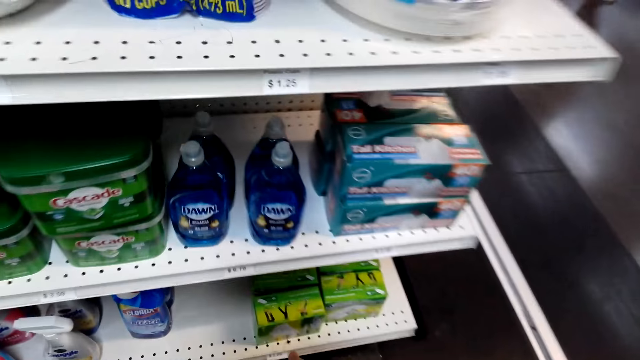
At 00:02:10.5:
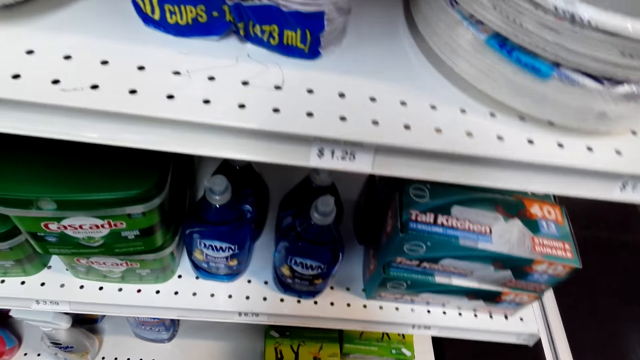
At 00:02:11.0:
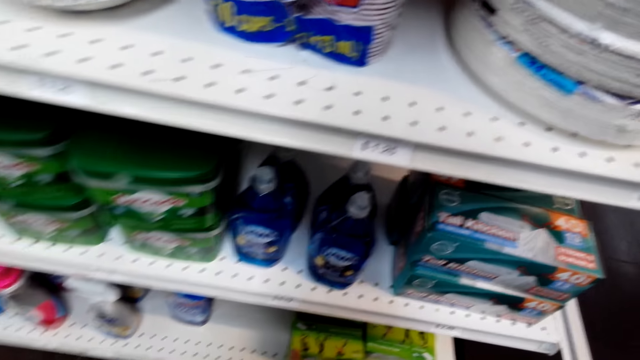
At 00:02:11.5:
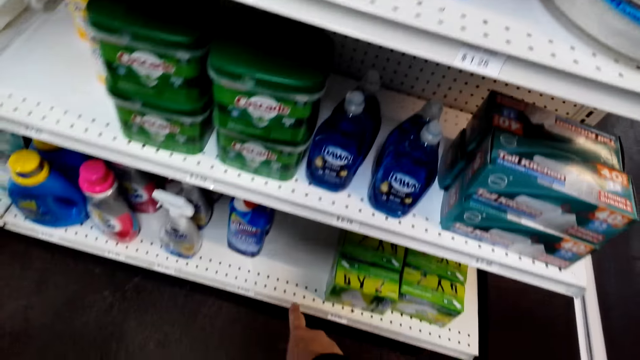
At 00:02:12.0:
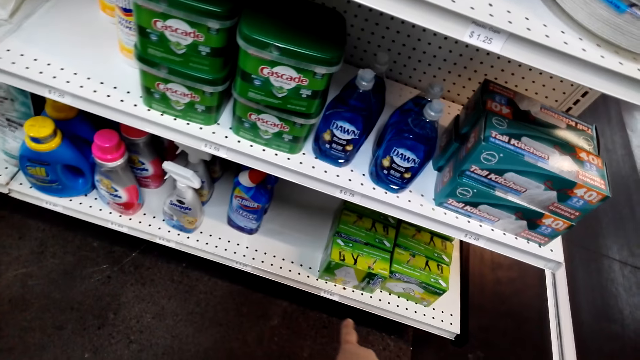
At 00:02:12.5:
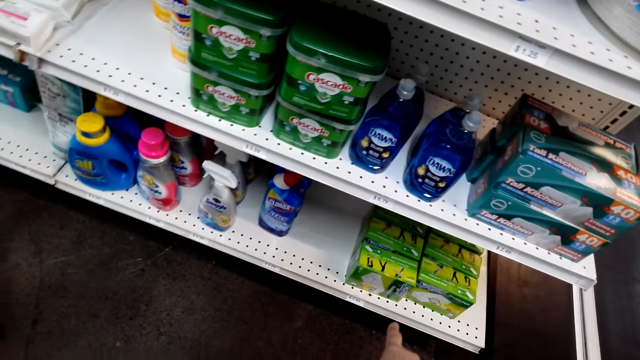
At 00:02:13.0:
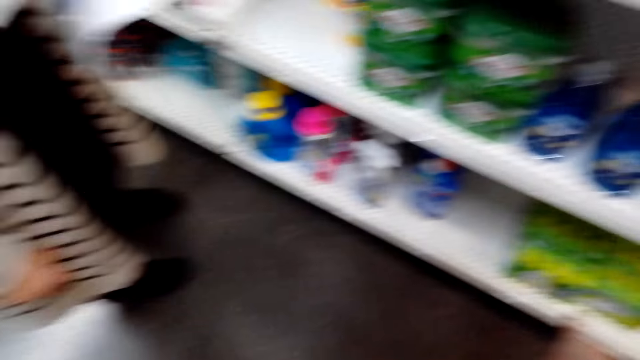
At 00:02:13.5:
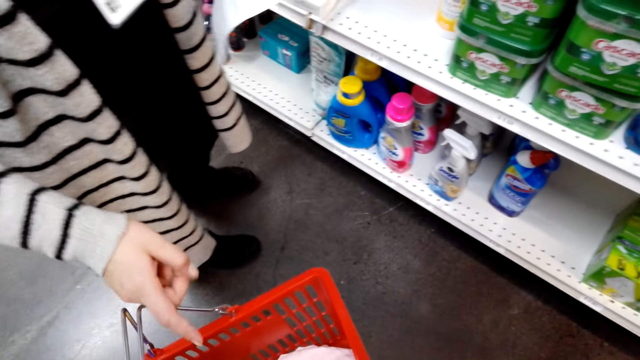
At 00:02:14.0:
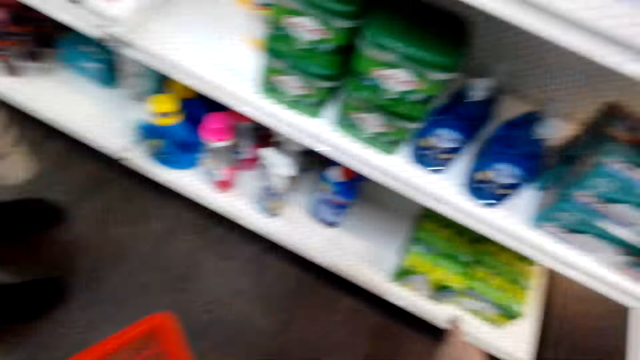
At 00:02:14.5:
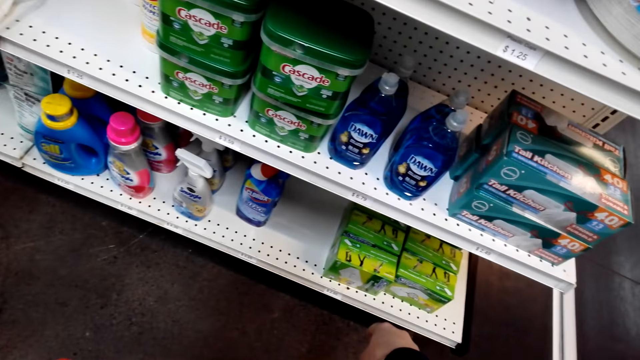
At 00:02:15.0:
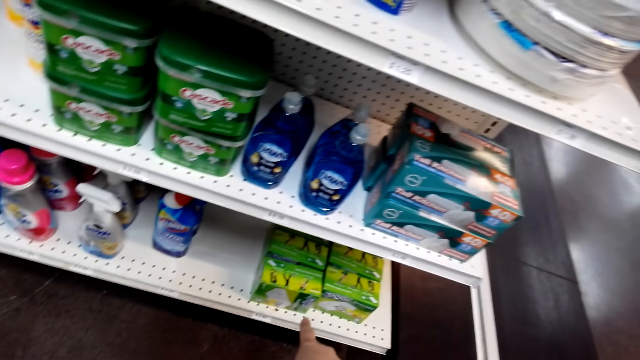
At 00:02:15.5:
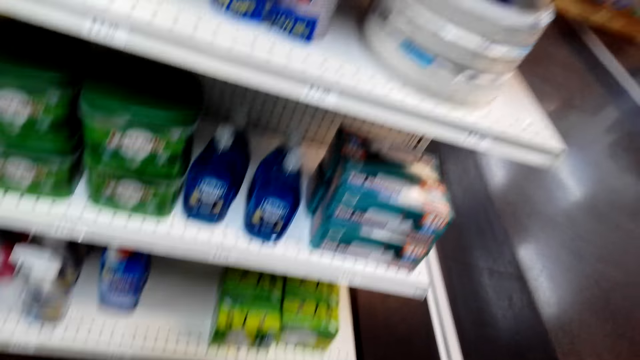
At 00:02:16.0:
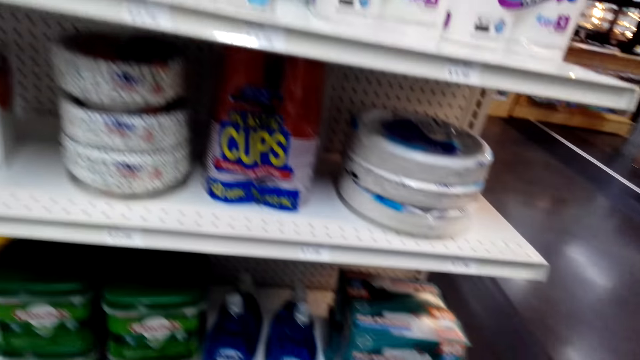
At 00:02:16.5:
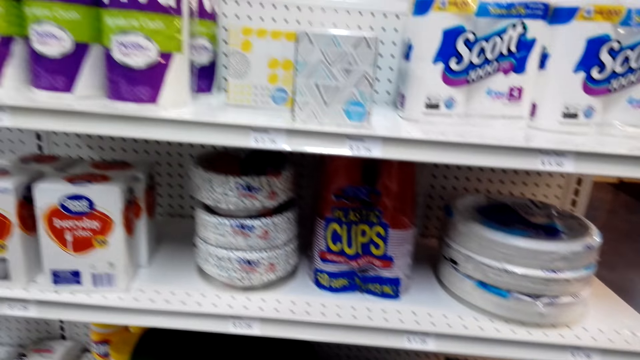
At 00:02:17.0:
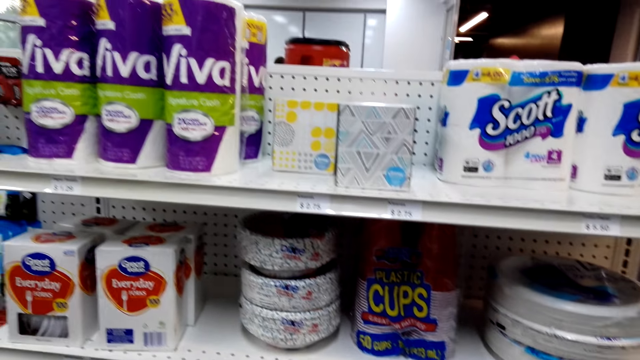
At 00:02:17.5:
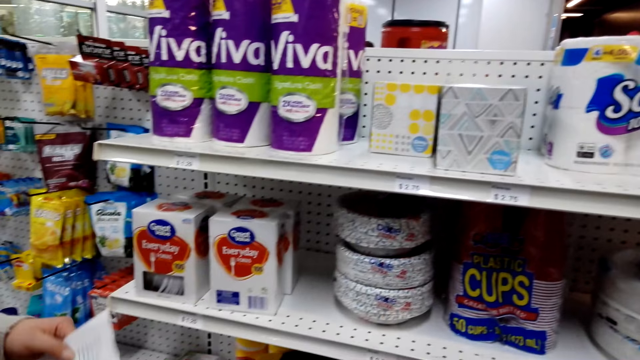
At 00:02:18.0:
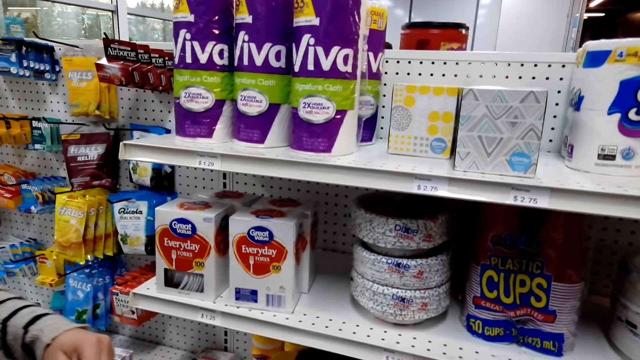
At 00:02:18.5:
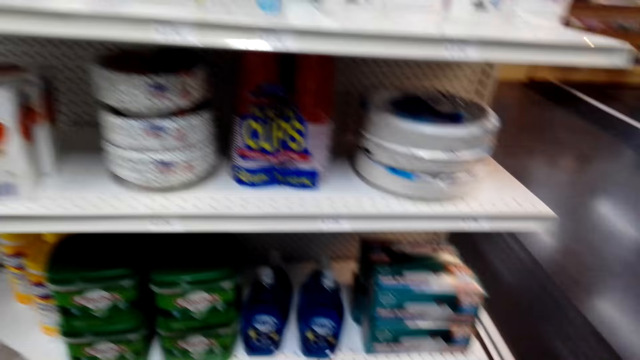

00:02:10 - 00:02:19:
The camera wearer points at something. The lady dialogues with the camera wearer.

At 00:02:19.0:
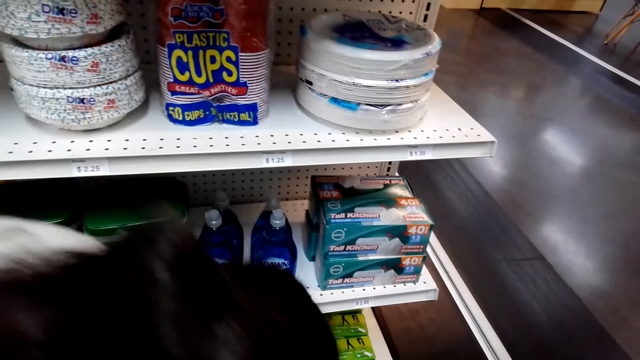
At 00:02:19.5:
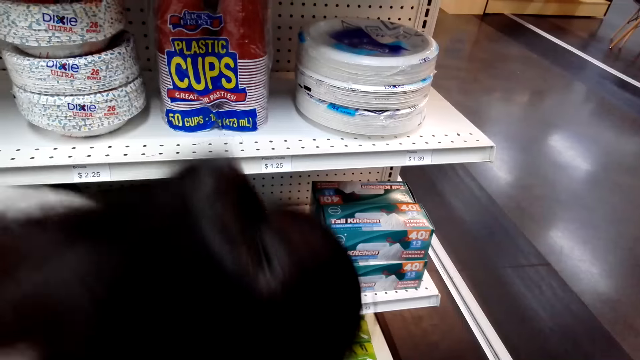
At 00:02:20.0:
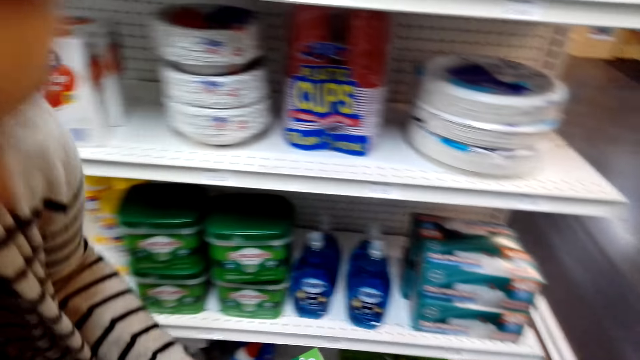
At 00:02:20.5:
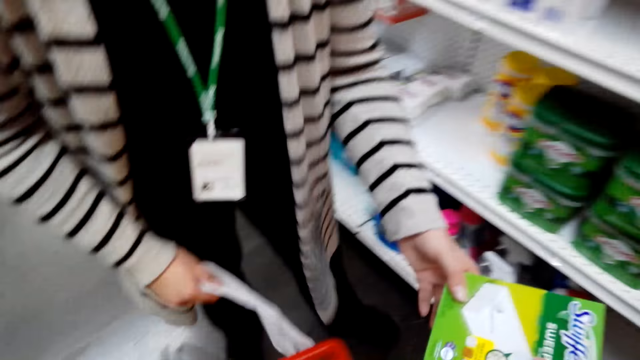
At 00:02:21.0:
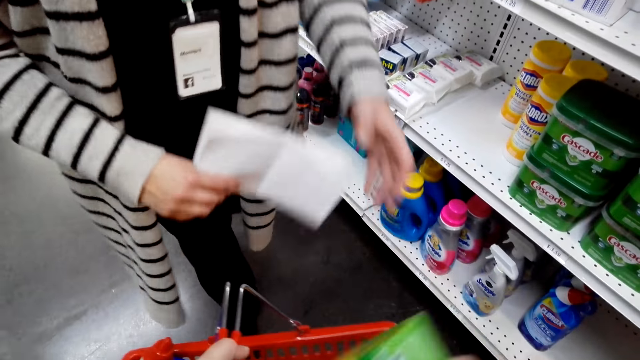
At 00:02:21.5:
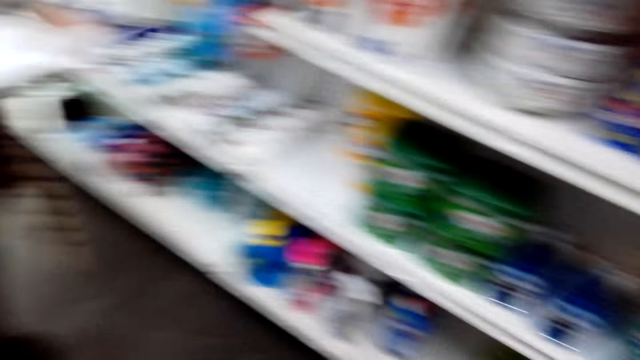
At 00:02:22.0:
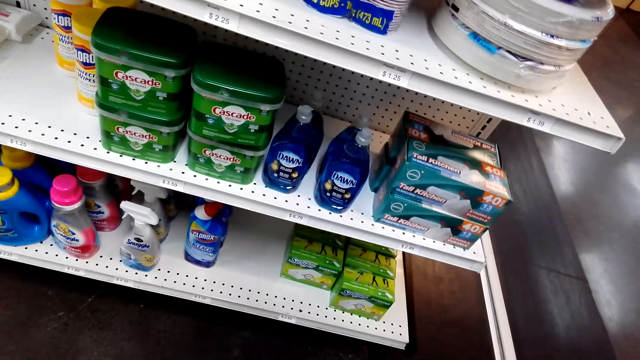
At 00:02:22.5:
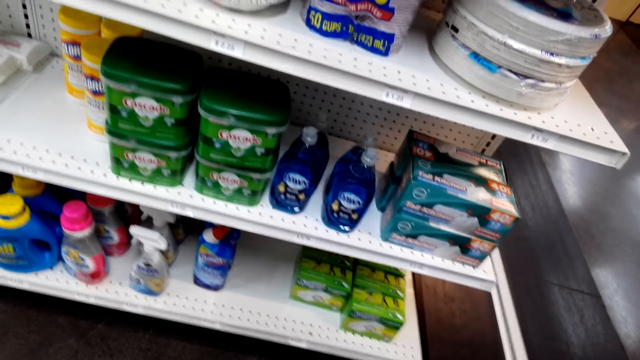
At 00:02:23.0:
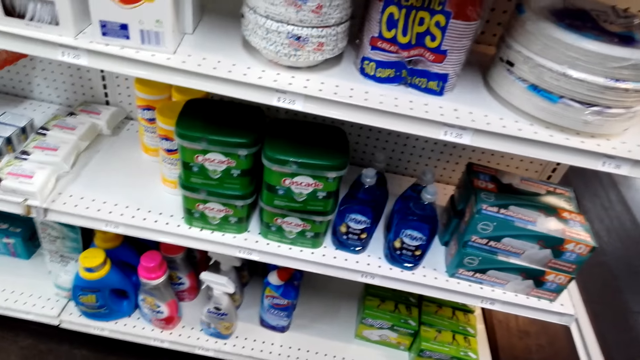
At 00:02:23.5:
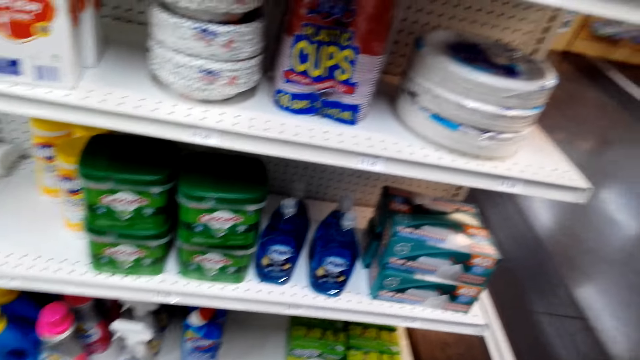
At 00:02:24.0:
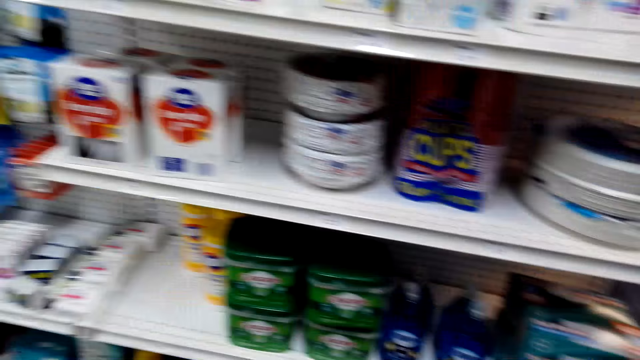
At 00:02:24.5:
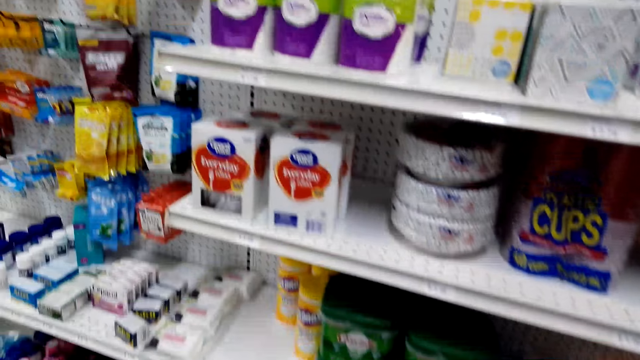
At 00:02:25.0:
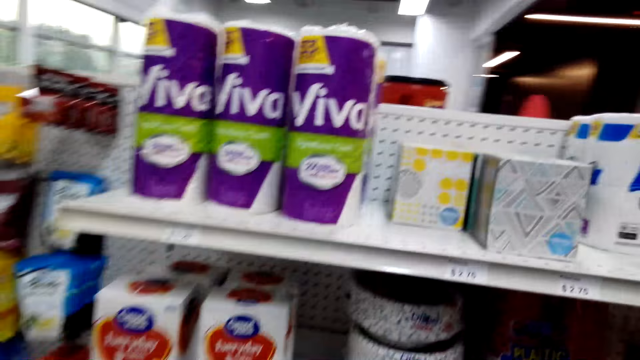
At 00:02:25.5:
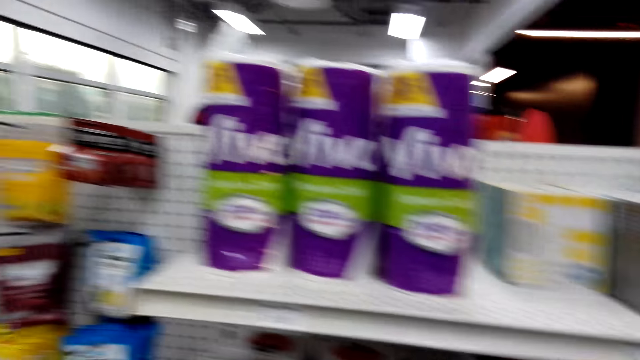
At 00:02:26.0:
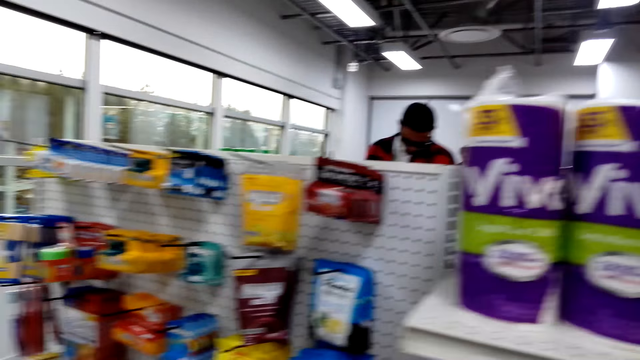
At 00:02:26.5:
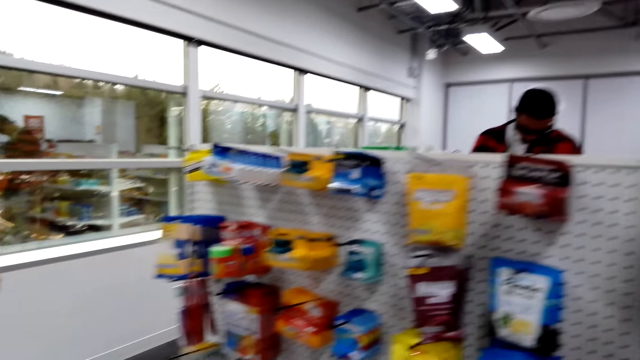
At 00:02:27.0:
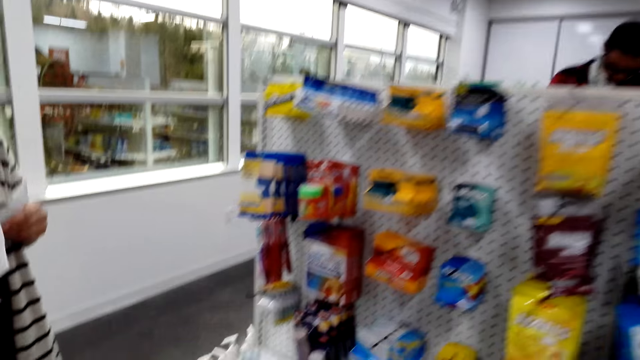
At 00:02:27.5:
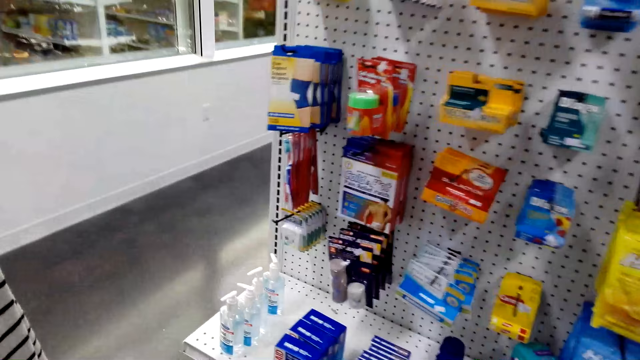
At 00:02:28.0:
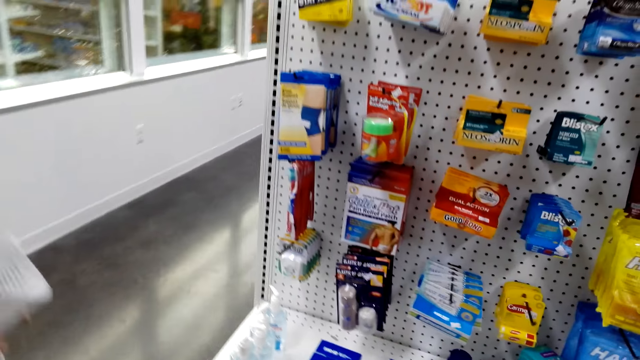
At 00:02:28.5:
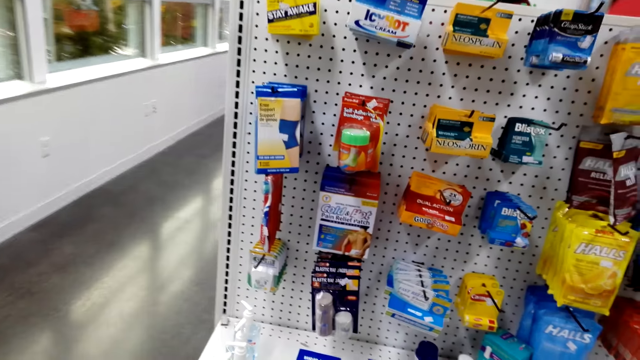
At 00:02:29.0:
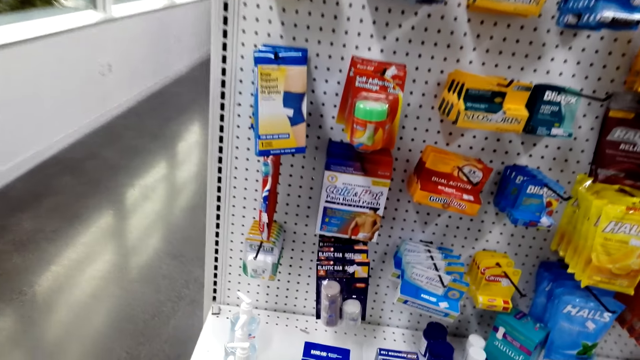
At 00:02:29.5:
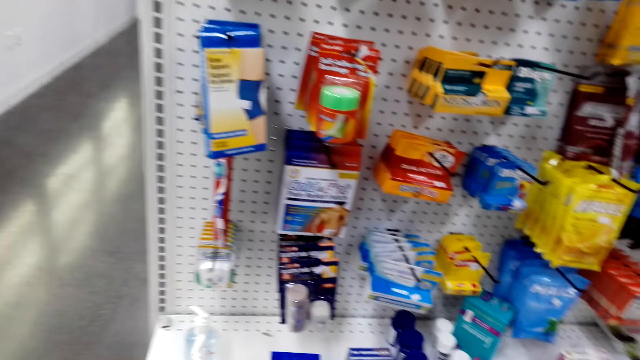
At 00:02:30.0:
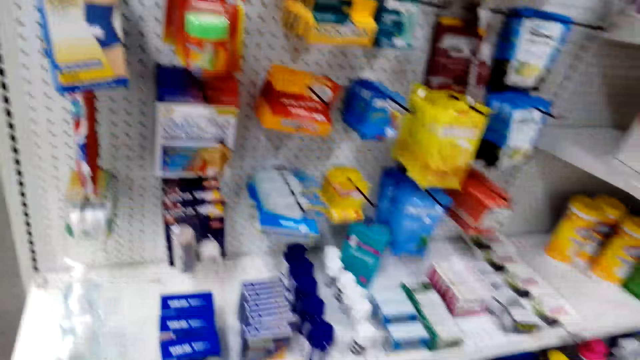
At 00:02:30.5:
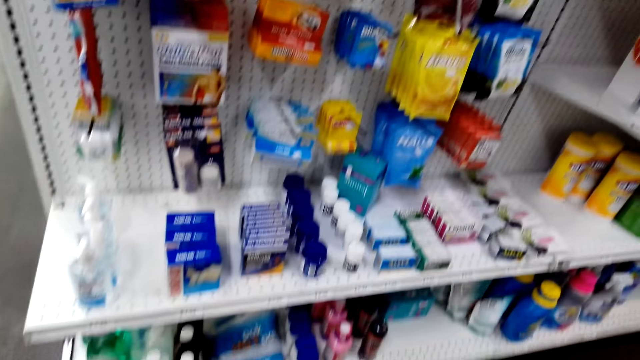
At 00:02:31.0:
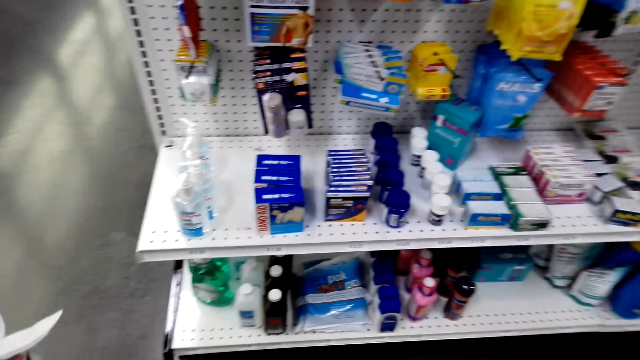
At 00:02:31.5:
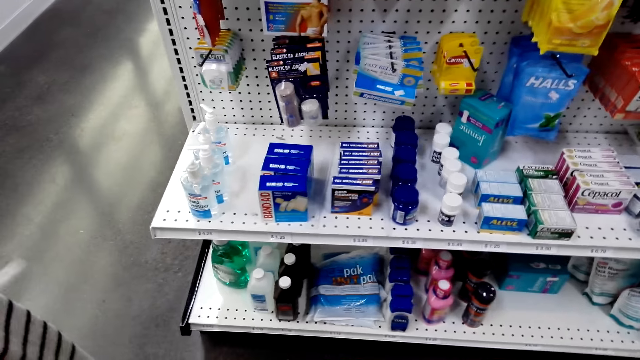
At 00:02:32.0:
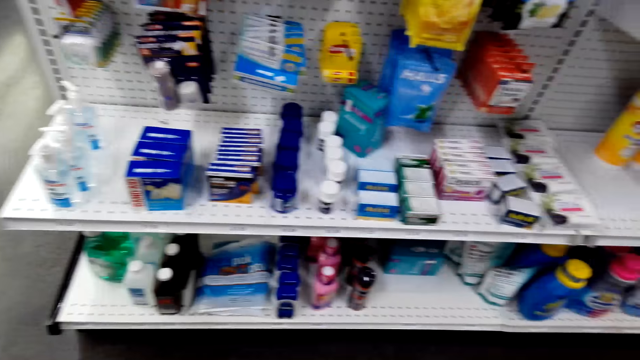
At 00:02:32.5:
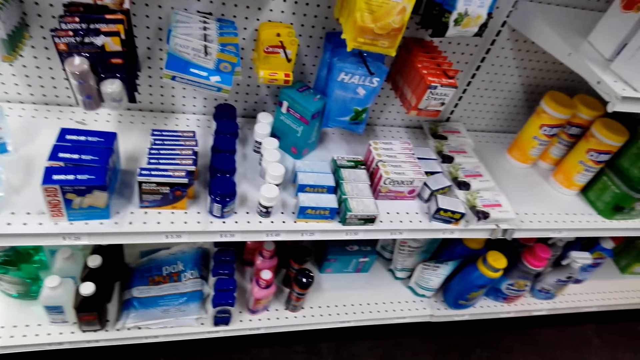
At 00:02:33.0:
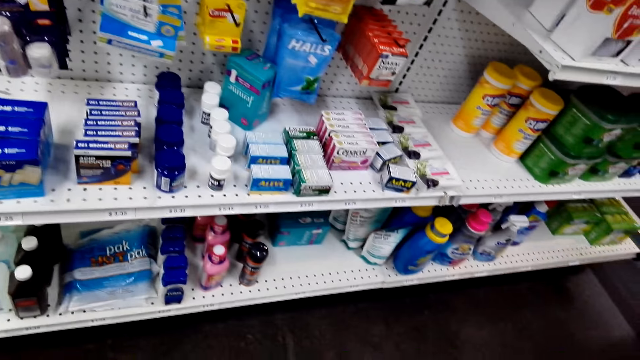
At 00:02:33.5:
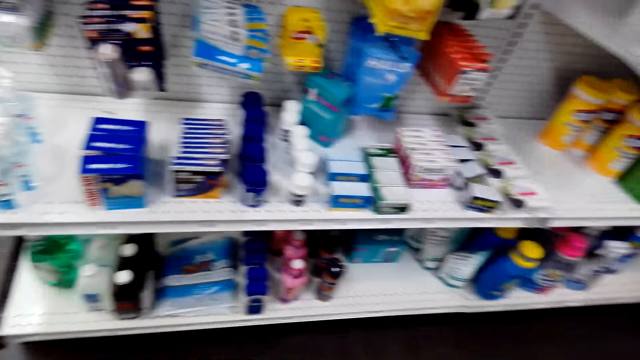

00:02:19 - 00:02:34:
The lady picks the cleaning detergent and puts something in the shopping basket. The camera wearer puts the cleaning detergent in the basket. The lady and the camera wearer walk in the supermarket.
